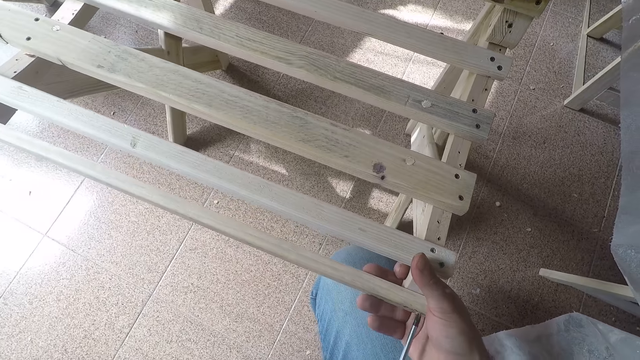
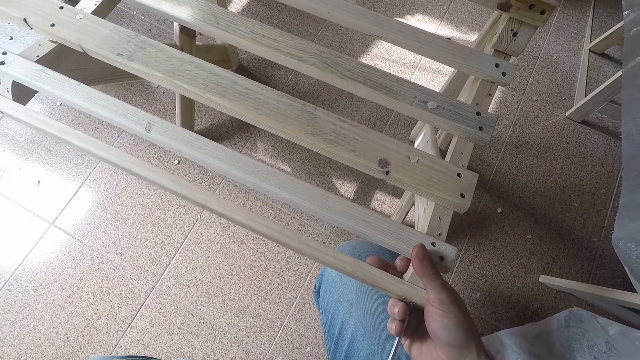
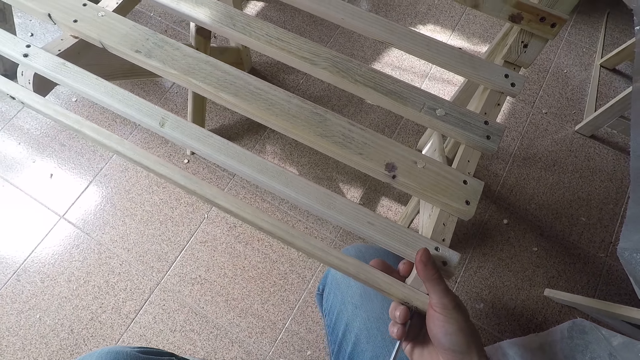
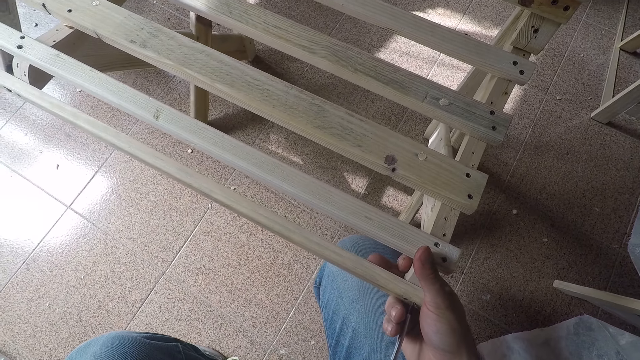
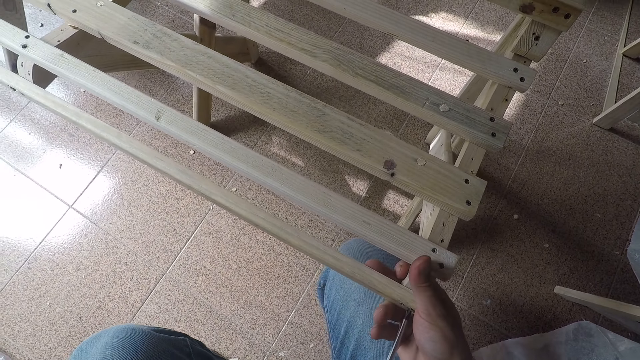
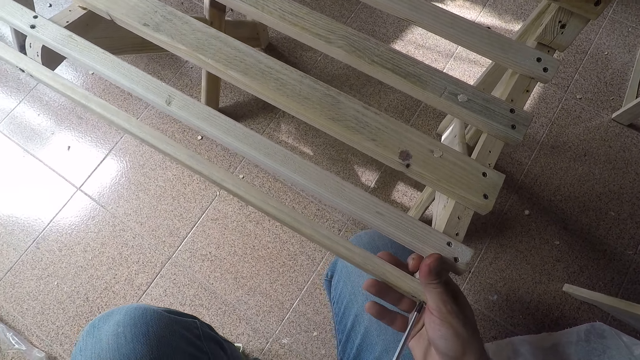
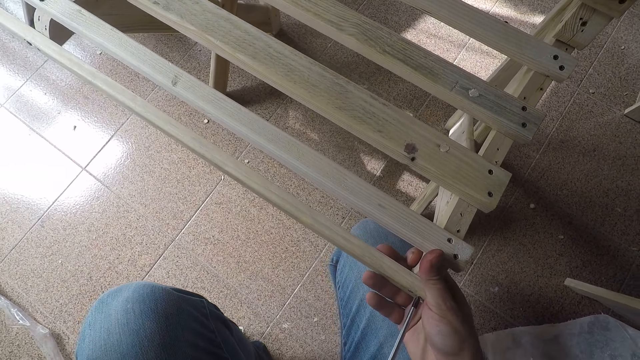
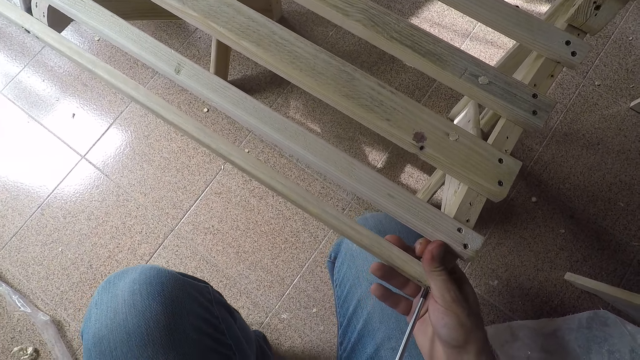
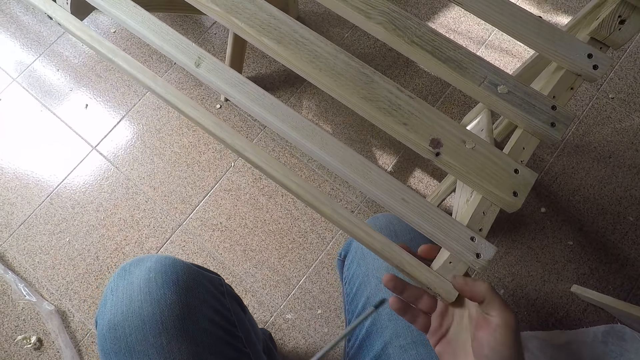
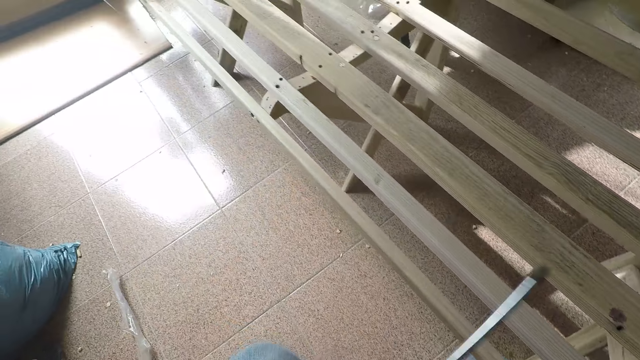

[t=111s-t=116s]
The camera wearer squats and holds a wooden bench.
